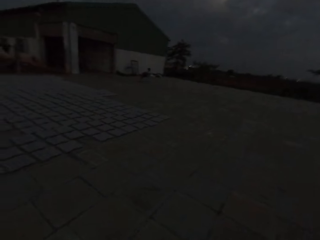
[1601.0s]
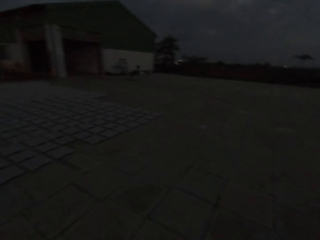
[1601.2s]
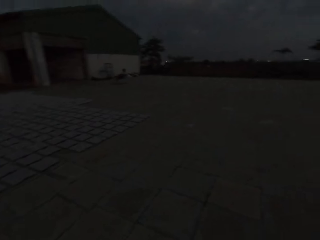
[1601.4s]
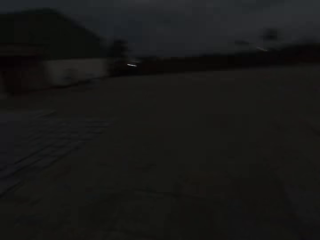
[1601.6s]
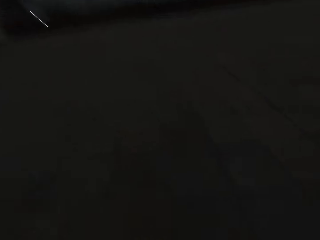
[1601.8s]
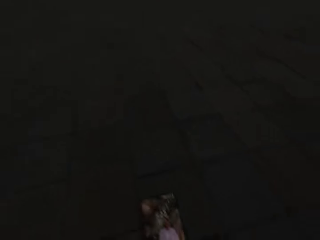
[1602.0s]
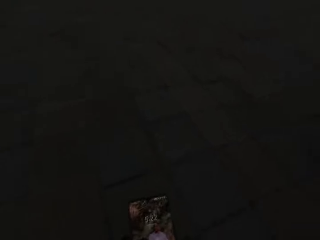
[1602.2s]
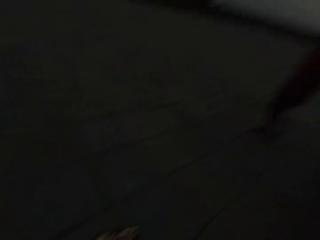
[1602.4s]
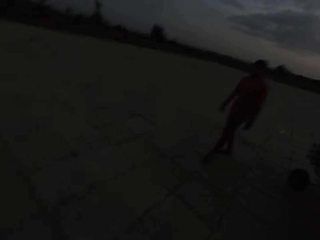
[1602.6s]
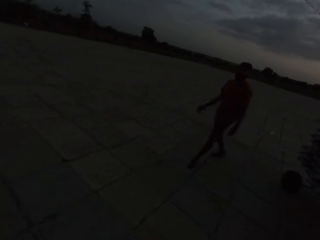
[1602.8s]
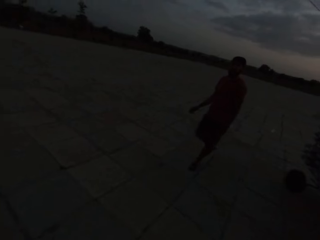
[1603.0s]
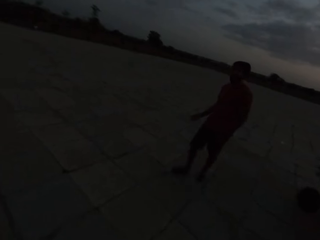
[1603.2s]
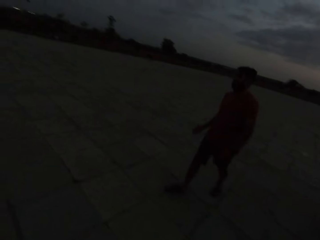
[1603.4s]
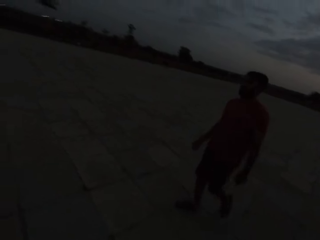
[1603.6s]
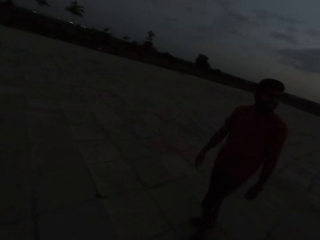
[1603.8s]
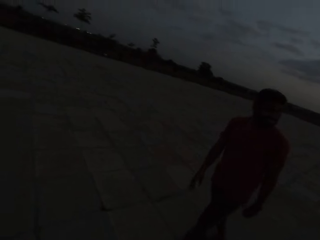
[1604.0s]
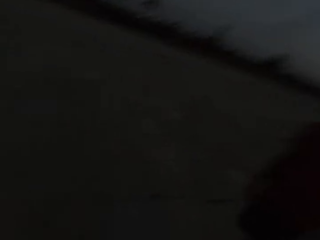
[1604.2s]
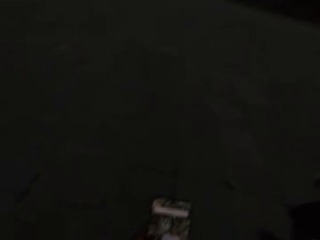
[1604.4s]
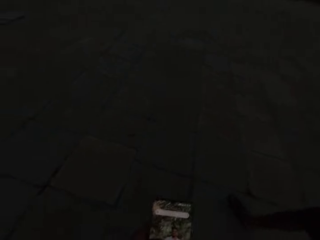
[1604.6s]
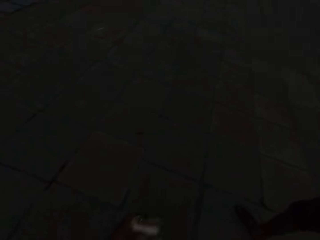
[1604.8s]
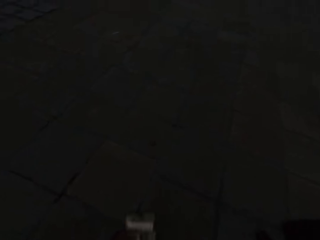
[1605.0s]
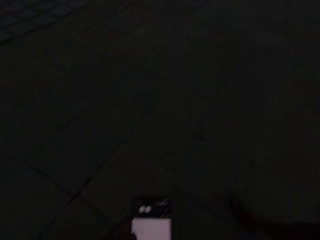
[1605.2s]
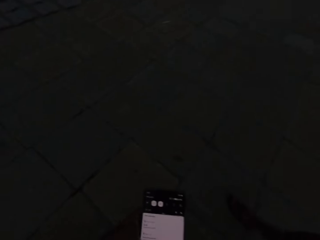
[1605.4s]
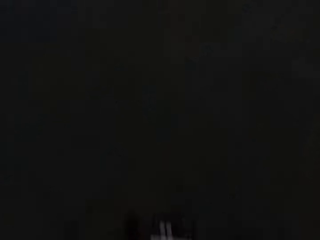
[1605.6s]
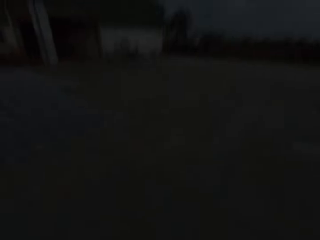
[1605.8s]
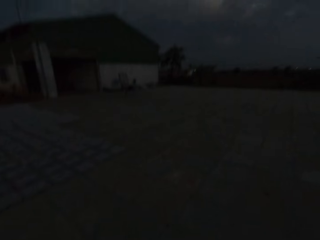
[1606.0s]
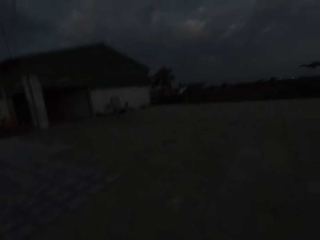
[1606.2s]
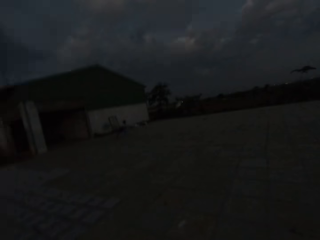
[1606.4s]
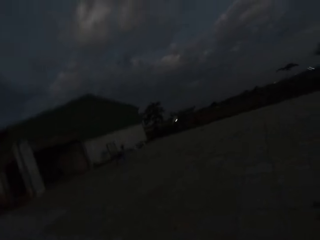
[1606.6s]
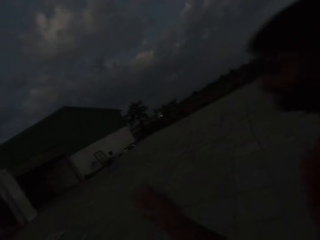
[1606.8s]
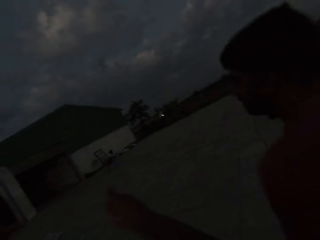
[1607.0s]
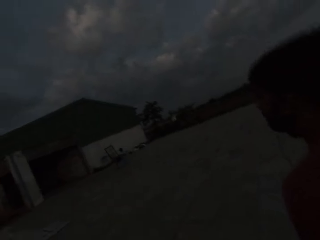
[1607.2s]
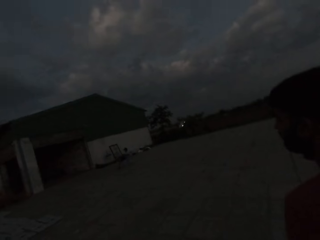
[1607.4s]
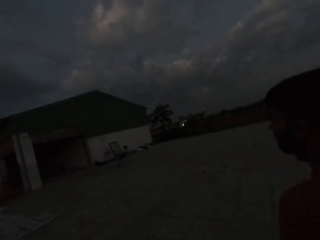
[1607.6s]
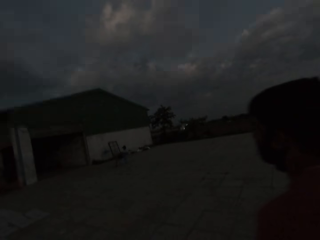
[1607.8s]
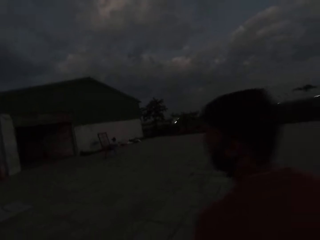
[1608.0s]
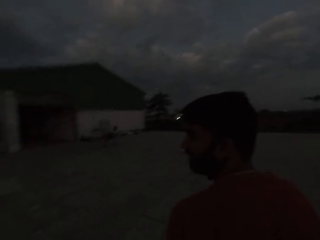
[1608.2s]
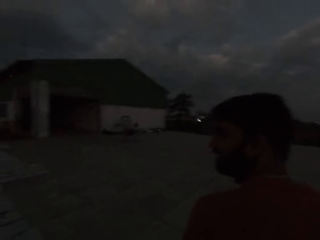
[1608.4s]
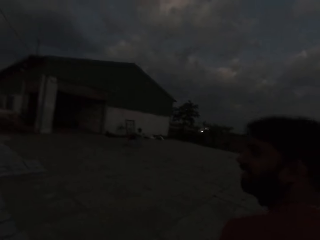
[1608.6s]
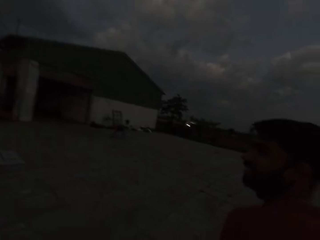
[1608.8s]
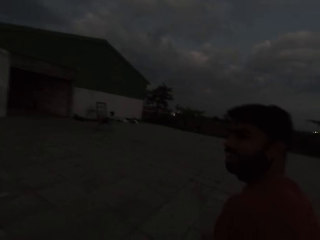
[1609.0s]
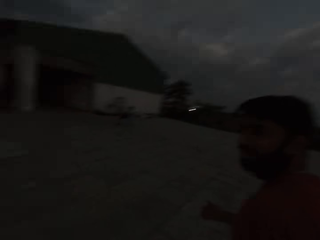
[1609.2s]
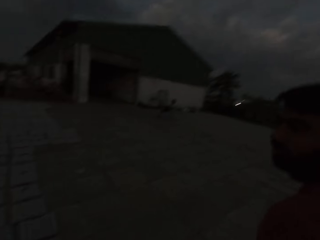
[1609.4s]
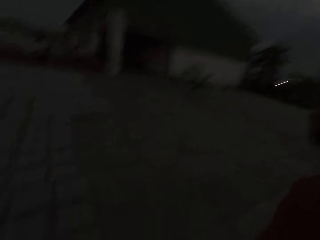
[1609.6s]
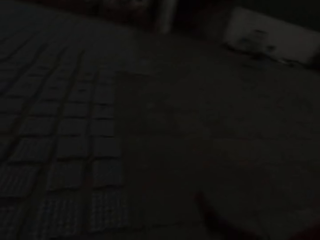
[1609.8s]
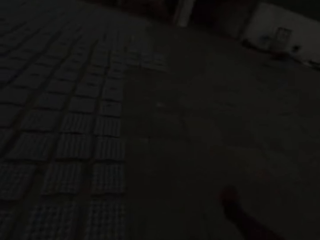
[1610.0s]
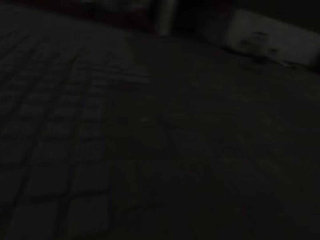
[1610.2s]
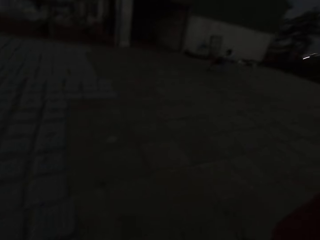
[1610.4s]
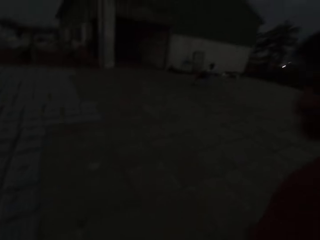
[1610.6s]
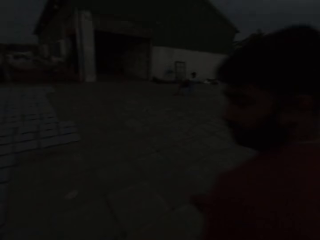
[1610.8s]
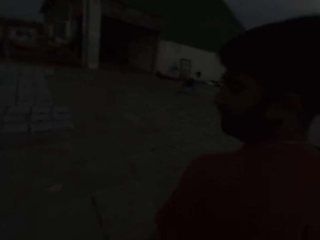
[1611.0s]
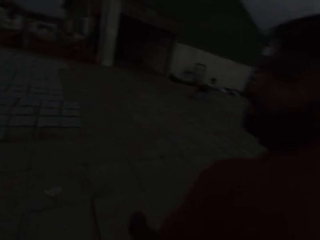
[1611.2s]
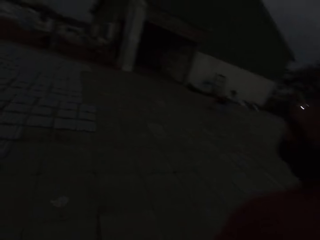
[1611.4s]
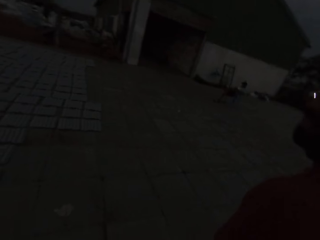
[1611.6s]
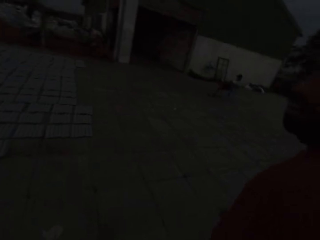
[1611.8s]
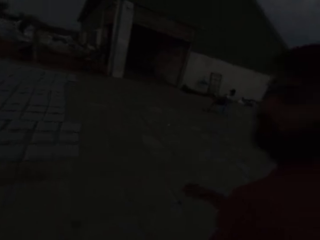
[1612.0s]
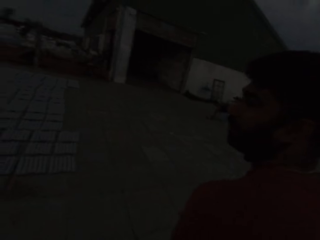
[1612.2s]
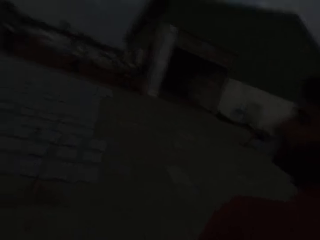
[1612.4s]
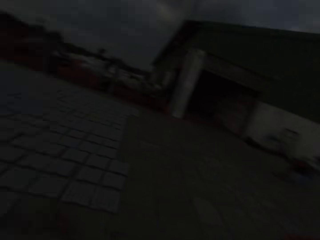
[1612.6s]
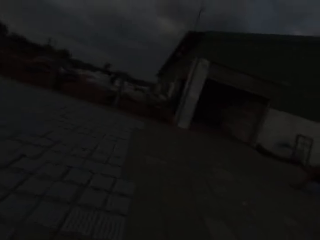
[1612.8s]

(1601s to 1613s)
The camera wearer holds a phone with his hands. The man approaches the camera wearer. The camera wearer operates the phone in his hands. He converses with the man.

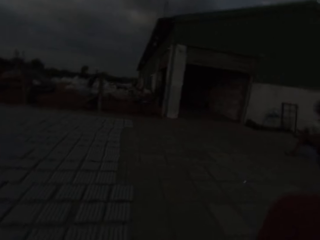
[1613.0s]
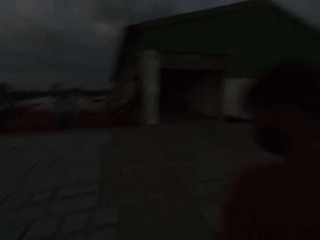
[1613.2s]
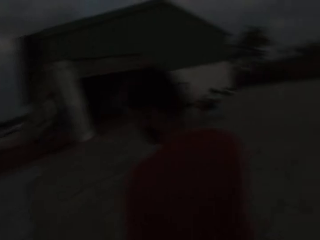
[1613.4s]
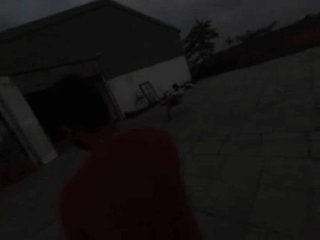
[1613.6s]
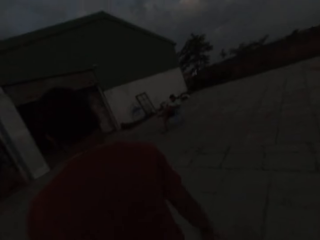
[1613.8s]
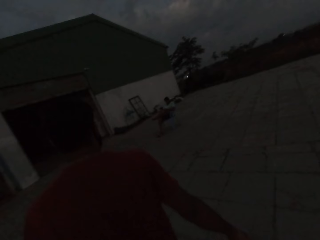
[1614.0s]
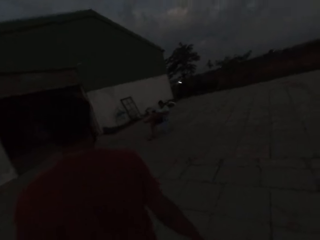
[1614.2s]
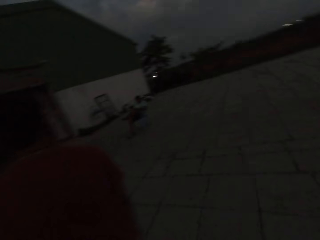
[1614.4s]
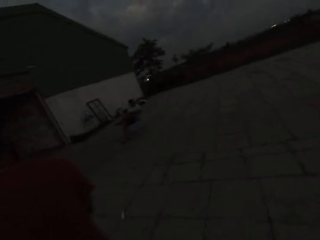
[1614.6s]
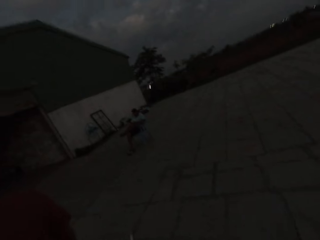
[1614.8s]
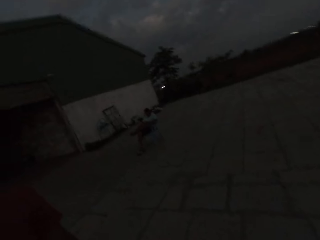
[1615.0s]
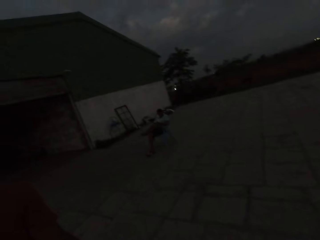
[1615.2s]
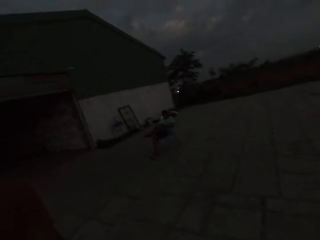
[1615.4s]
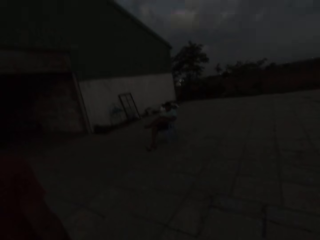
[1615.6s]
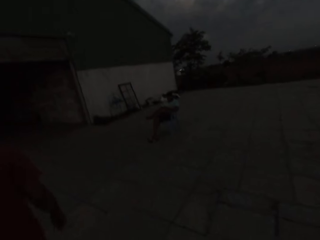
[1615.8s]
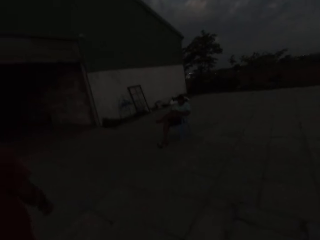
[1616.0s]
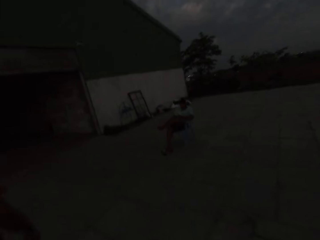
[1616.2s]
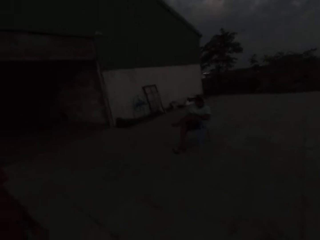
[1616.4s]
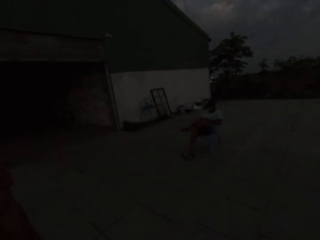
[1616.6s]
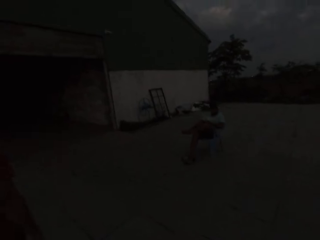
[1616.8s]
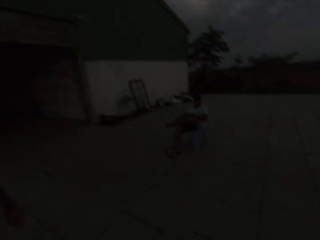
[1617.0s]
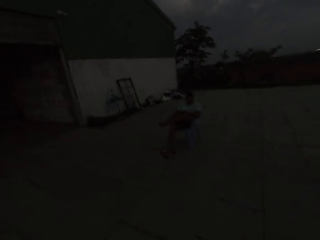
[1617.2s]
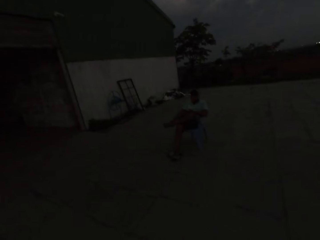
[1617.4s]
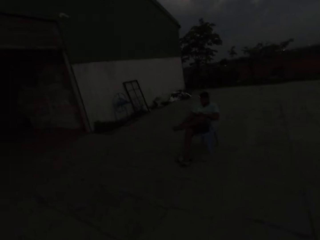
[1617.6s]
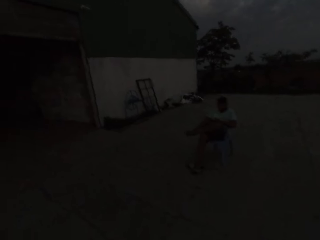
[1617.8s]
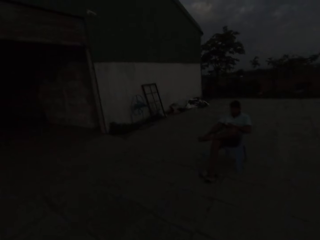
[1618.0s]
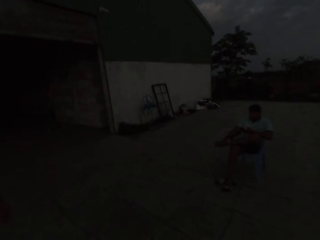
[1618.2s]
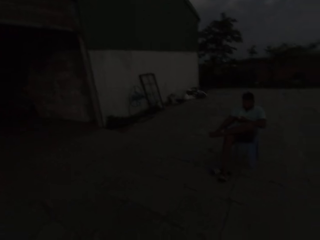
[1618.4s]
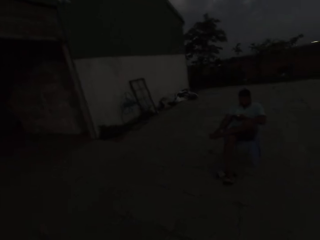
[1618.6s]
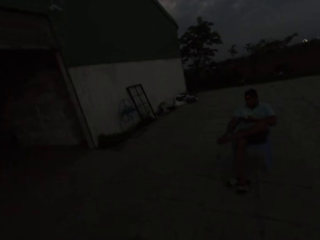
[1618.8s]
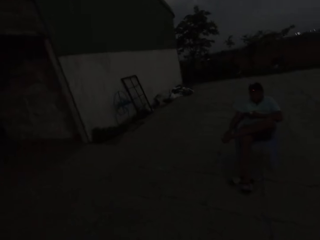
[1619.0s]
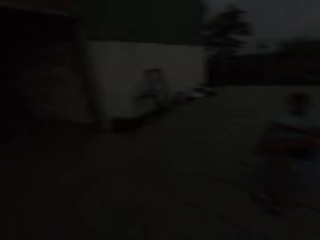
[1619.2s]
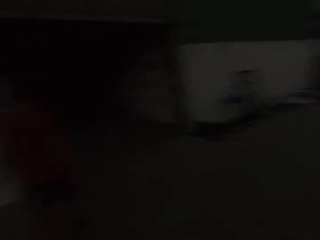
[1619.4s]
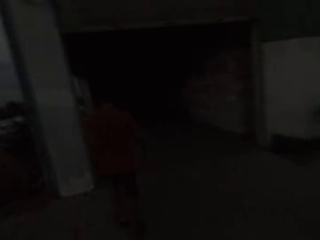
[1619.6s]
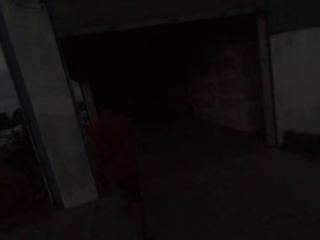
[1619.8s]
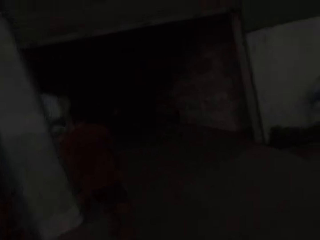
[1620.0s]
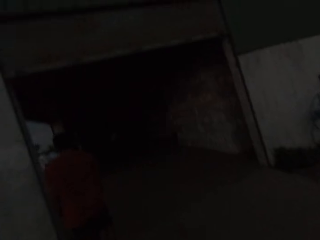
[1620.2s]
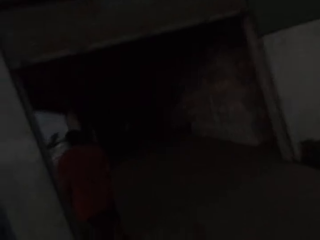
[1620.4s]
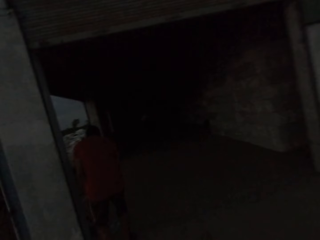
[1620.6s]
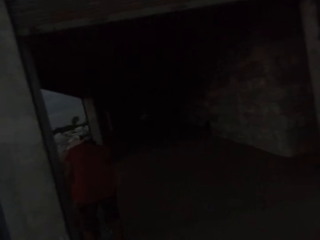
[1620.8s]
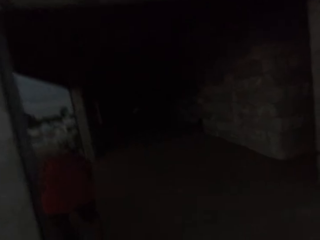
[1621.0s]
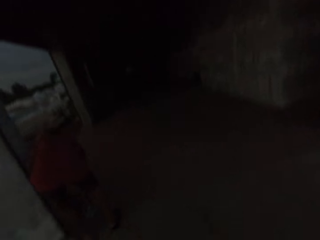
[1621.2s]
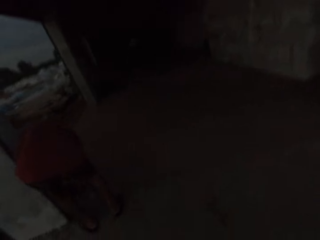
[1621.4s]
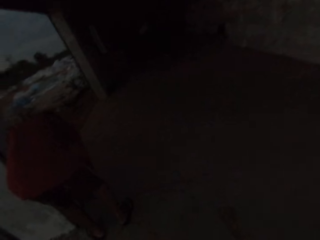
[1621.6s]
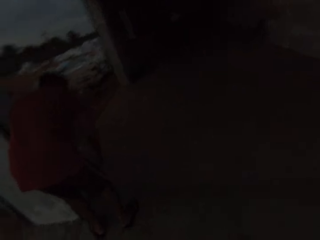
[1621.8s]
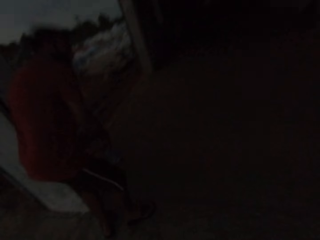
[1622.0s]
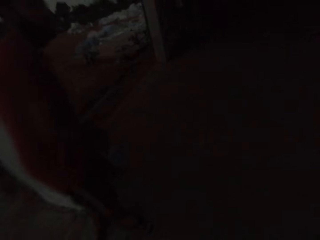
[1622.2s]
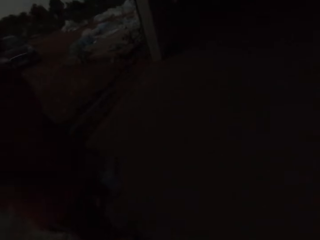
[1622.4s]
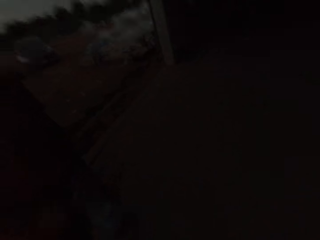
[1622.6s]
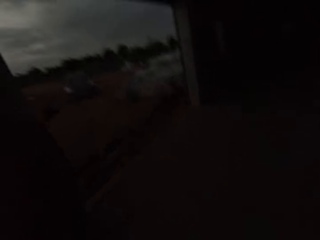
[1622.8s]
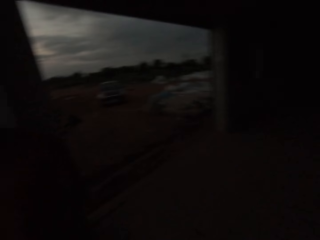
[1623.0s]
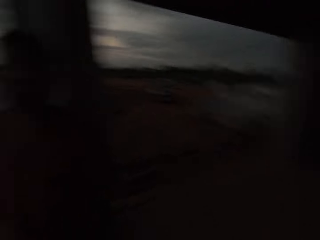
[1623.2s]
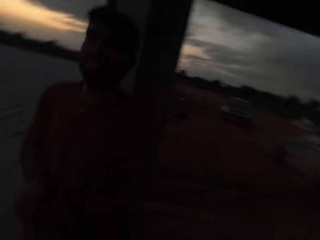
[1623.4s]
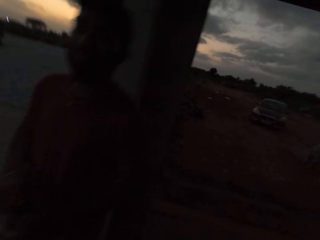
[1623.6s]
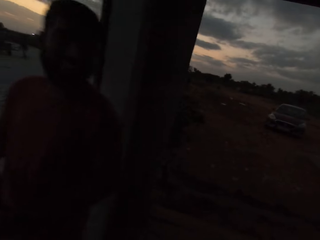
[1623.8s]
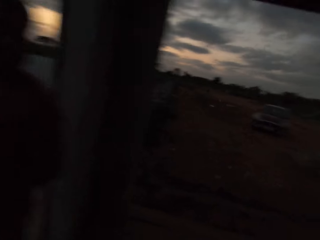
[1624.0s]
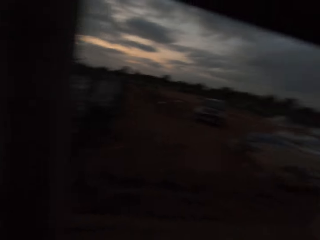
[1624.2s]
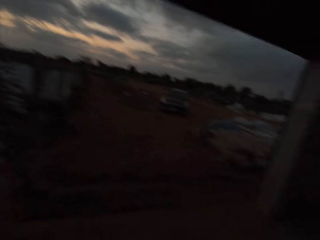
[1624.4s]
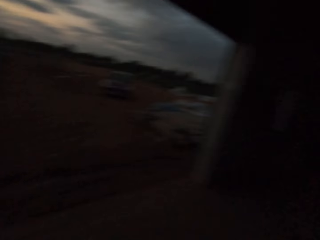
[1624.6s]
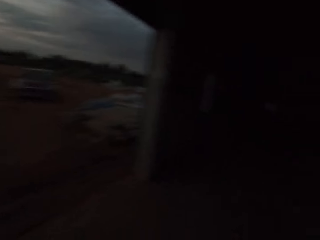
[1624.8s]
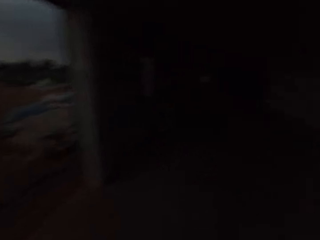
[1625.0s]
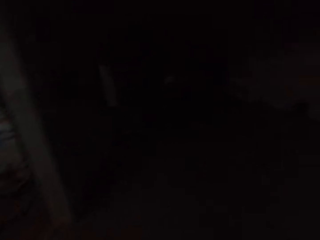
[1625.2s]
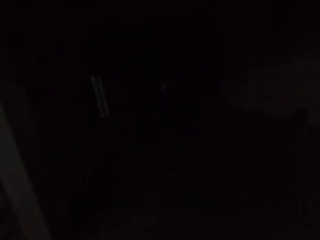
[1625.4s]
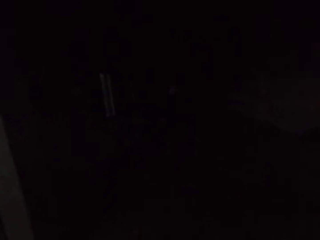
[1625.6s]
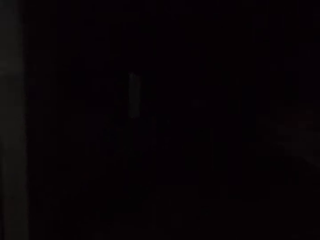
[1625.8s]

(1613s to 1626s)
The camera wearer approaches a man. They walk past the man. Another man touches his leg with his right hand.
